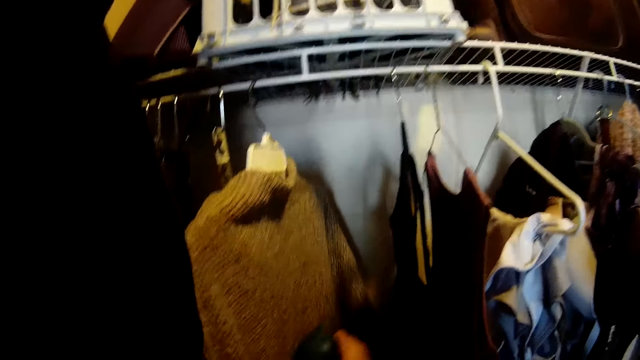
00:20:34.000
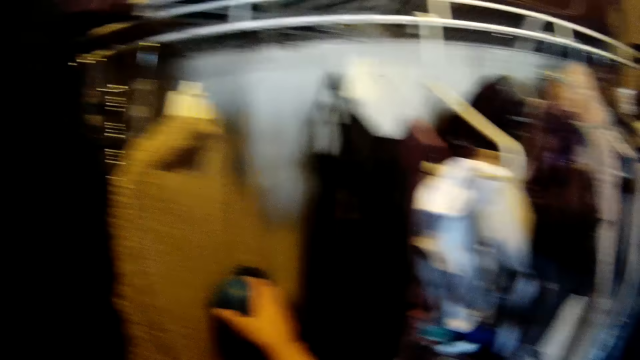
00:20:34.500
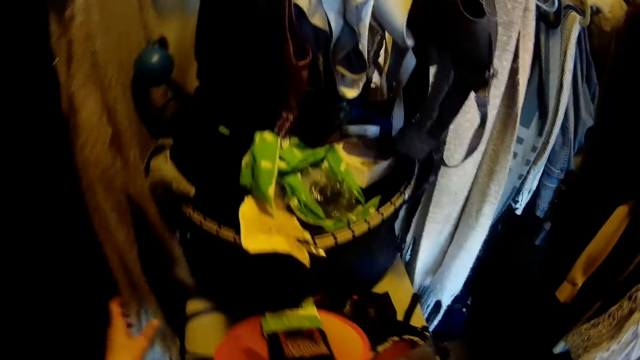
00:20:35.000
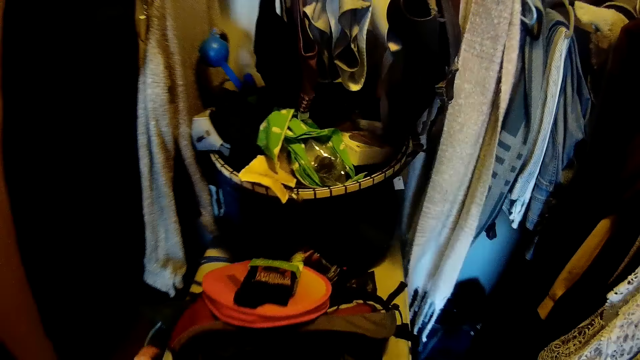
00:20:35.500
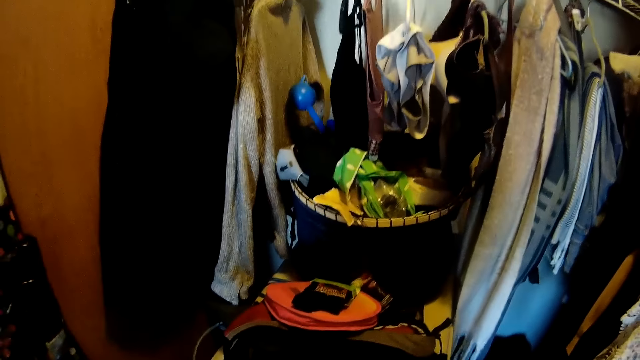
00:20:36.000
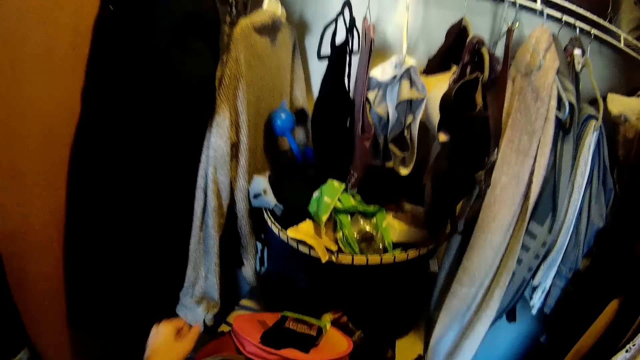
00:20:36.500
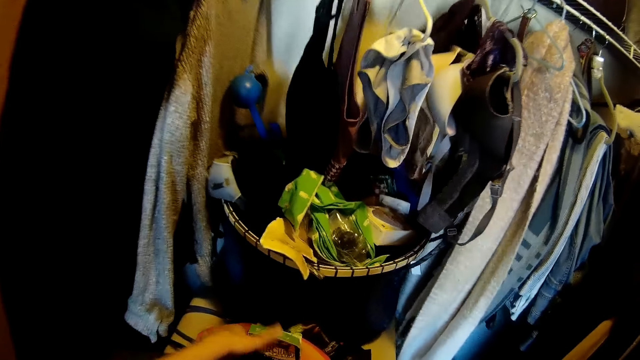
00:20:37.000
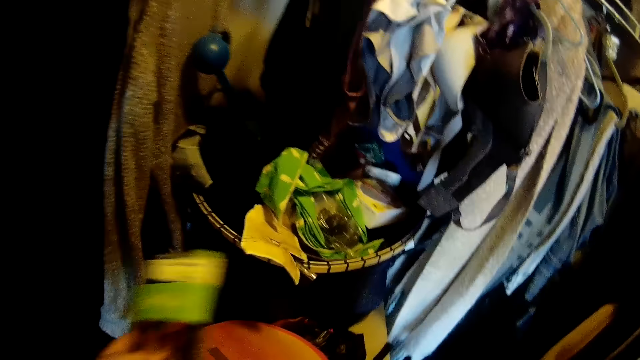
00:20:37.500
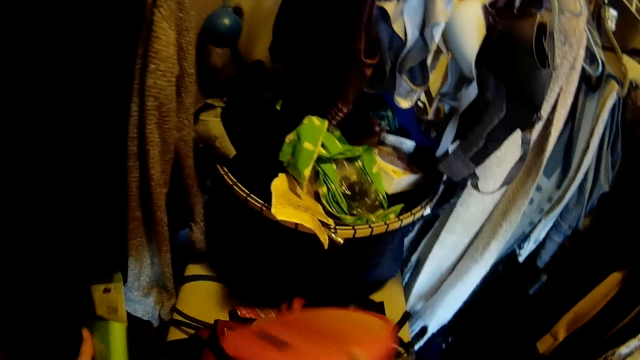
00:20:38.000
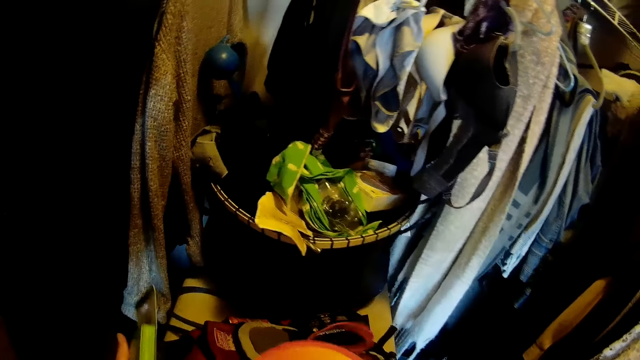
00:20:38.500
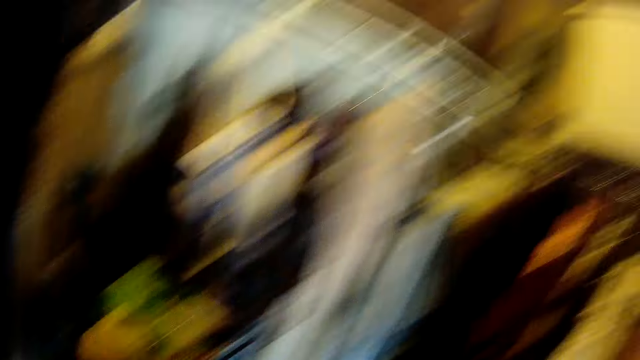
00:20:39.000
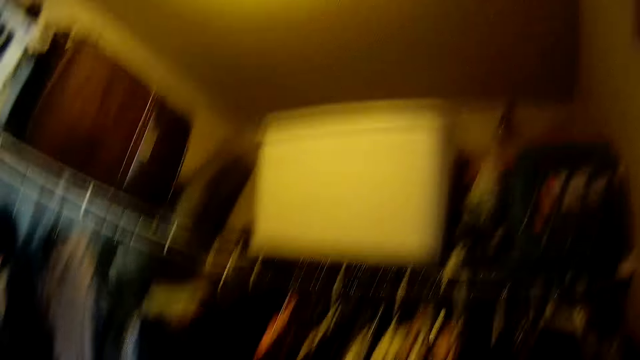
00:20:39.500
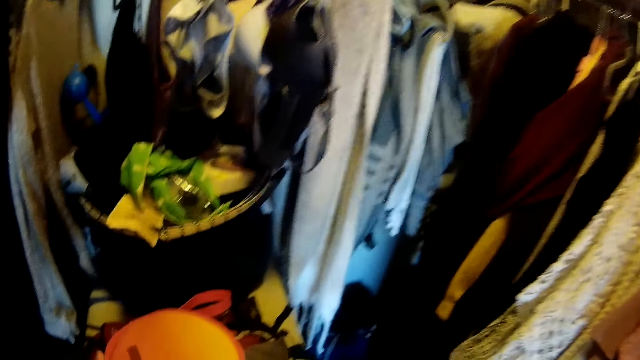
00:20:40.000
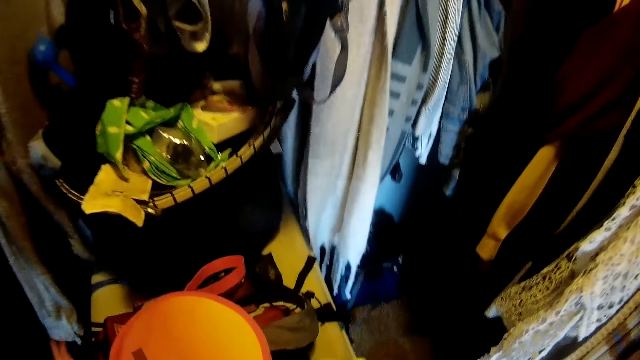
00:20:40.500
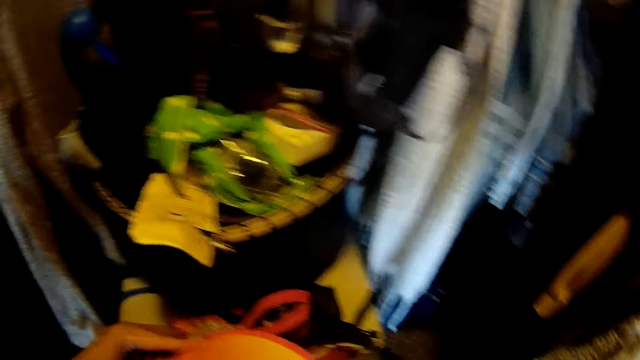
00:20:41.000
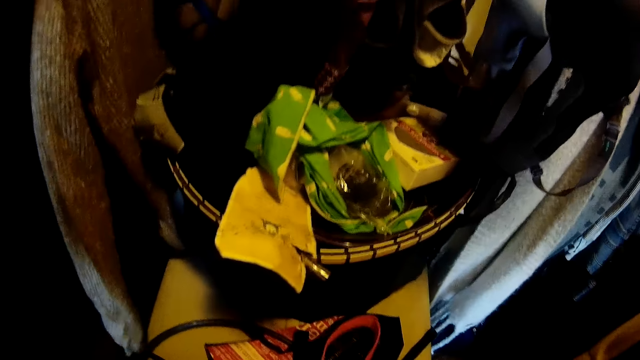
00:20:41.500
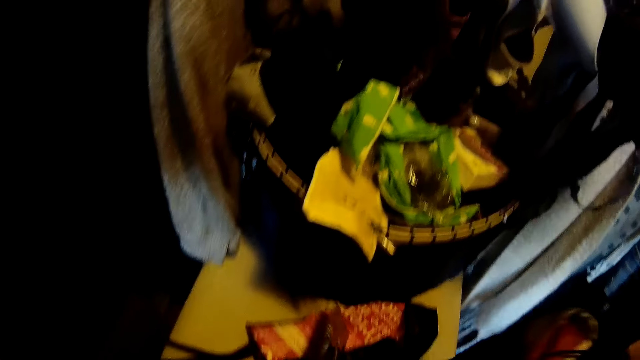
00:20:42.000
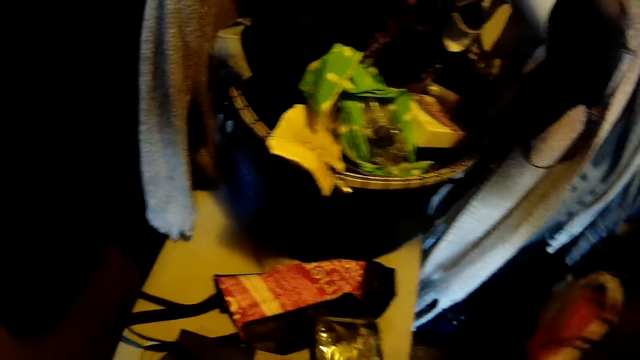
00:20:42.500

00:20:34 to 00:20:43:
The camera wearer hangs the cloth on the shelf. They pick up a pack.

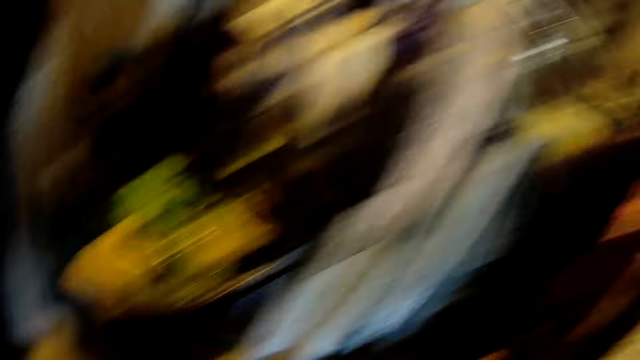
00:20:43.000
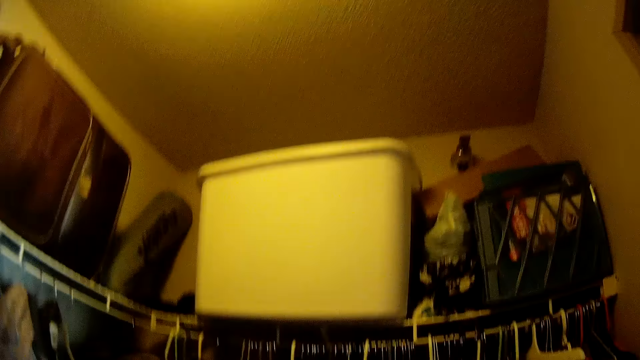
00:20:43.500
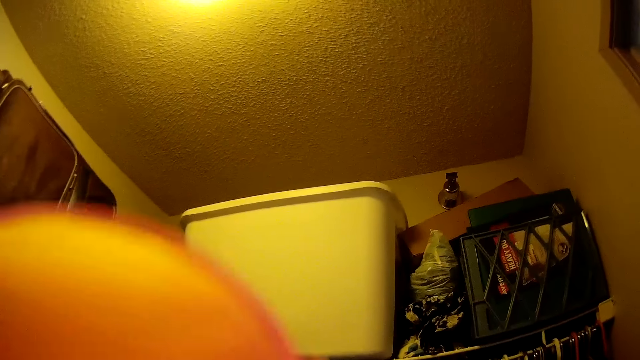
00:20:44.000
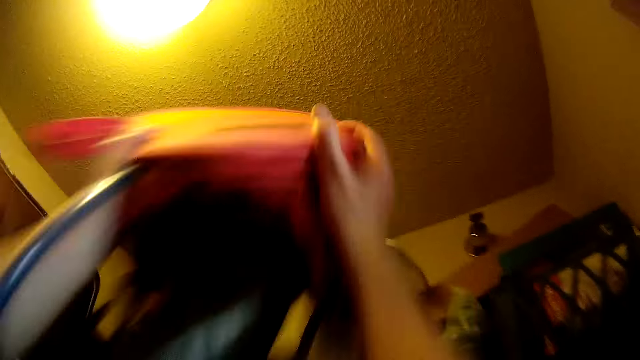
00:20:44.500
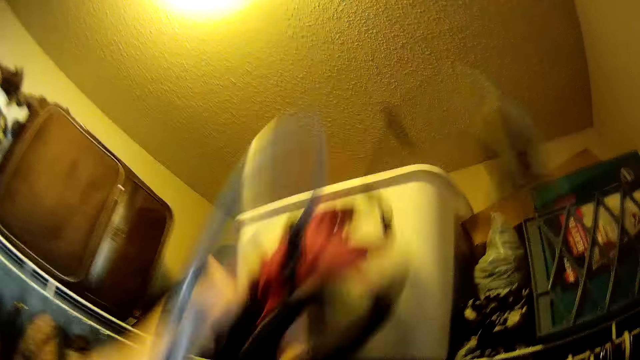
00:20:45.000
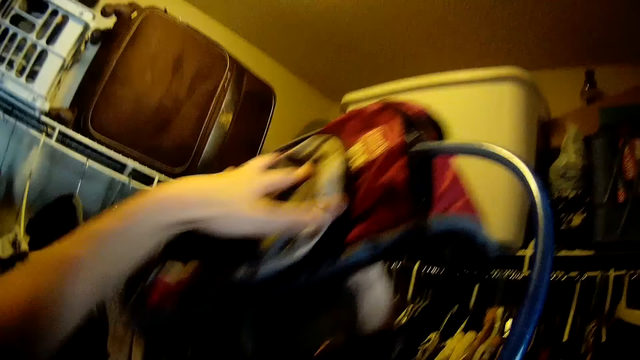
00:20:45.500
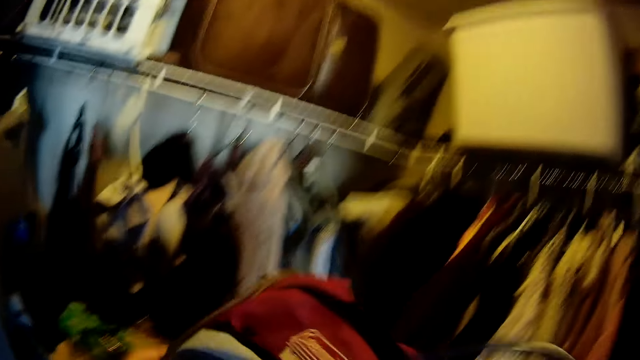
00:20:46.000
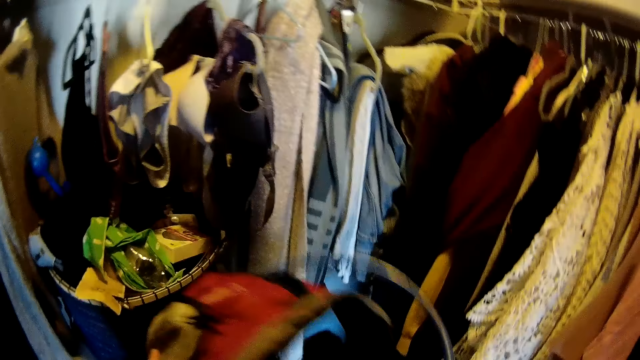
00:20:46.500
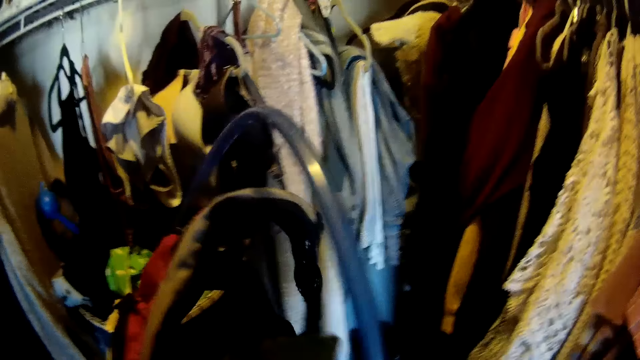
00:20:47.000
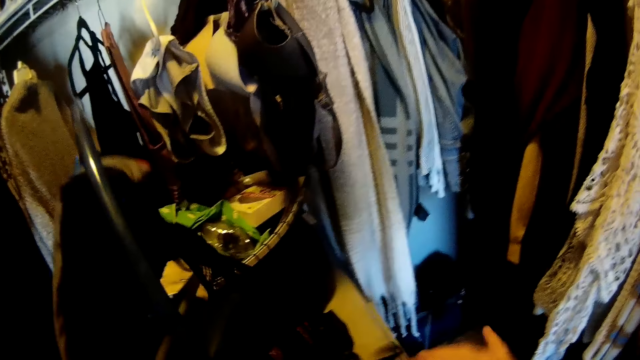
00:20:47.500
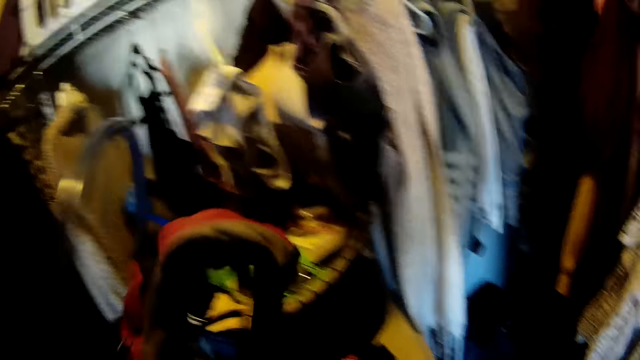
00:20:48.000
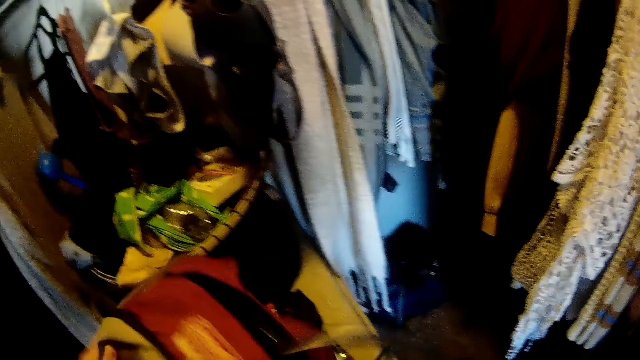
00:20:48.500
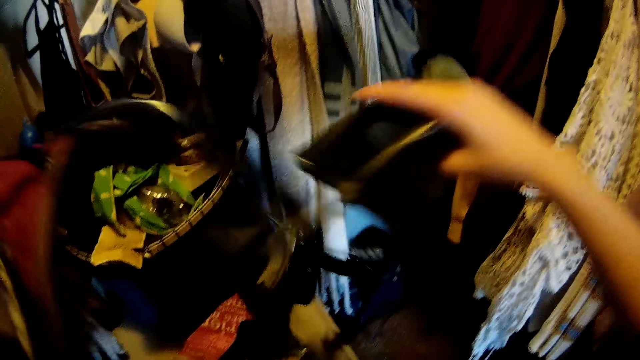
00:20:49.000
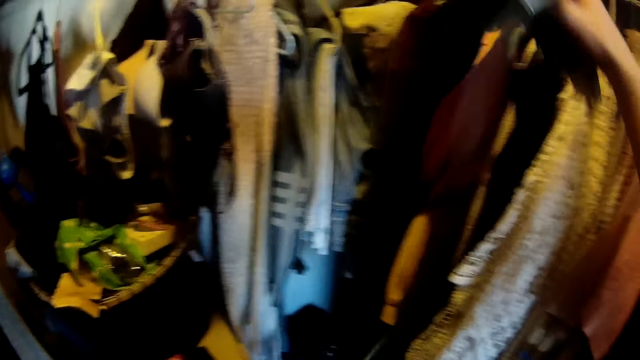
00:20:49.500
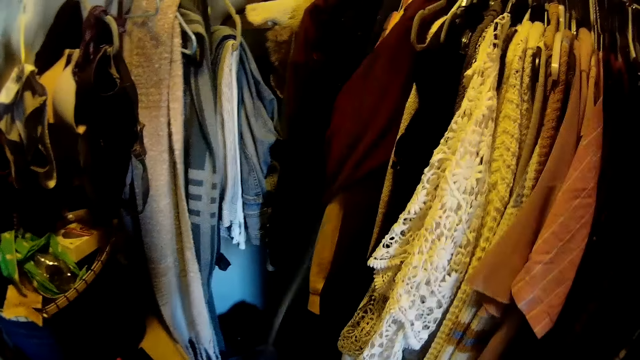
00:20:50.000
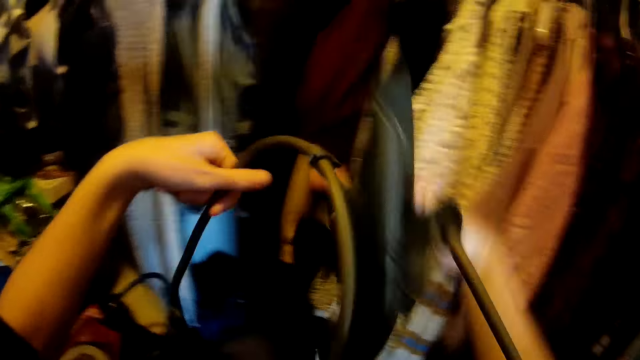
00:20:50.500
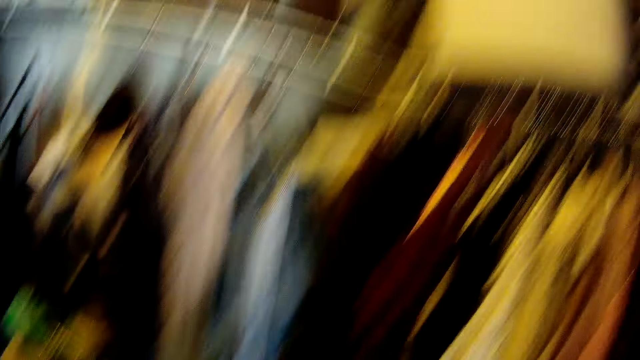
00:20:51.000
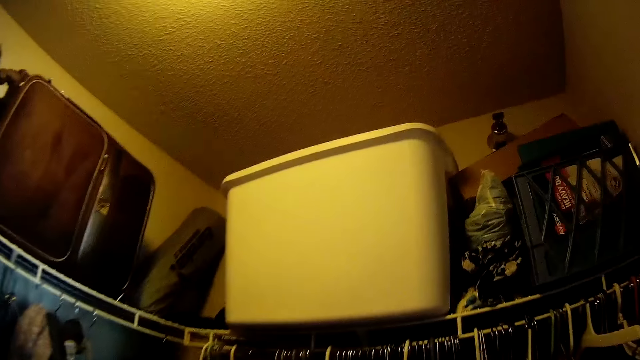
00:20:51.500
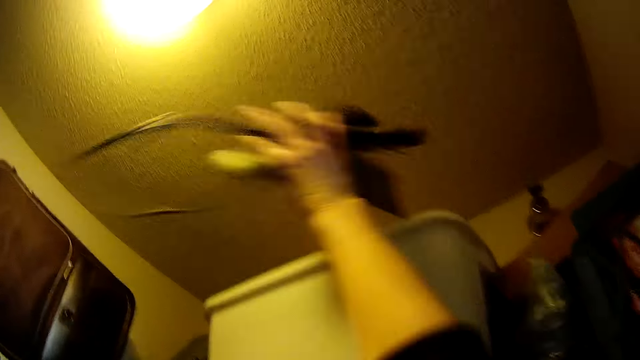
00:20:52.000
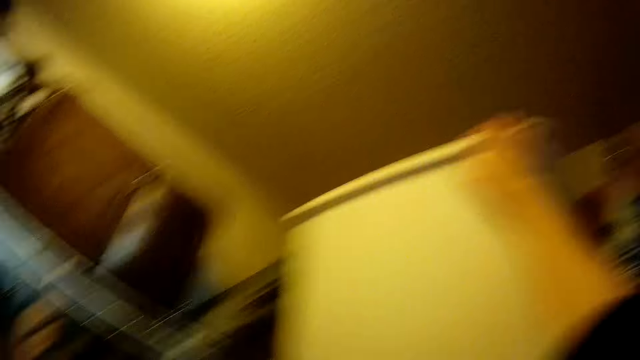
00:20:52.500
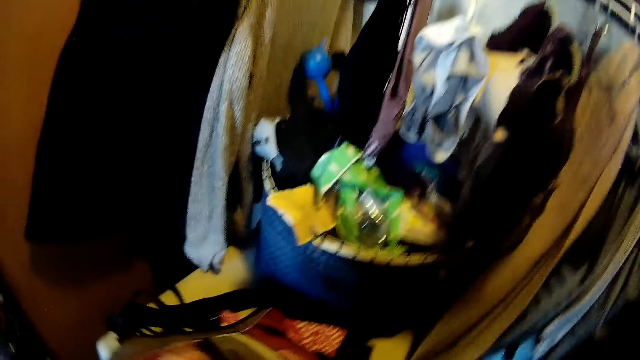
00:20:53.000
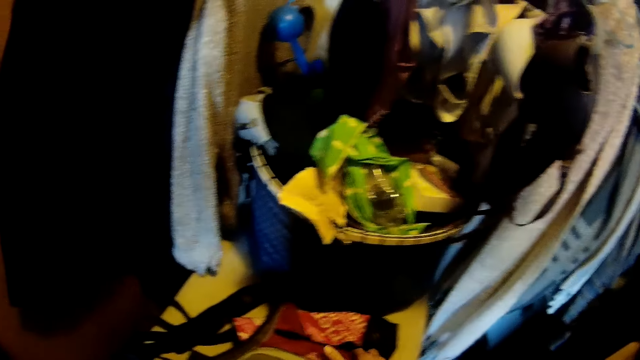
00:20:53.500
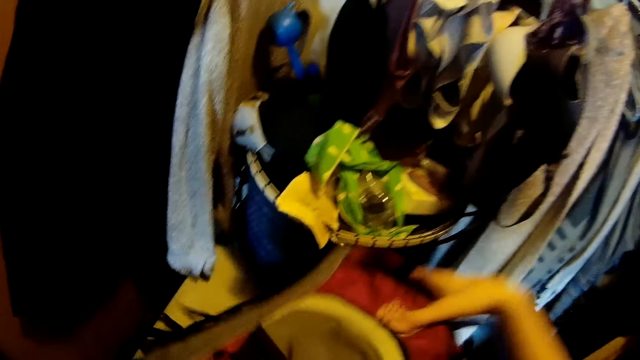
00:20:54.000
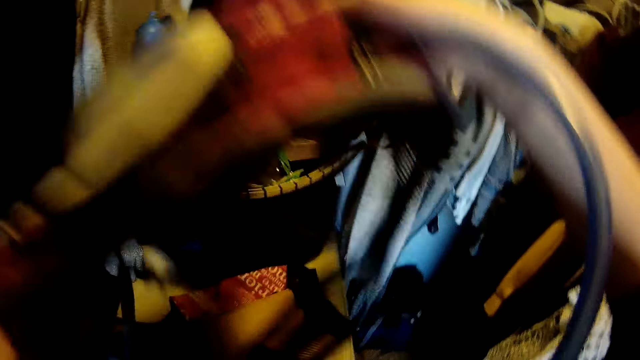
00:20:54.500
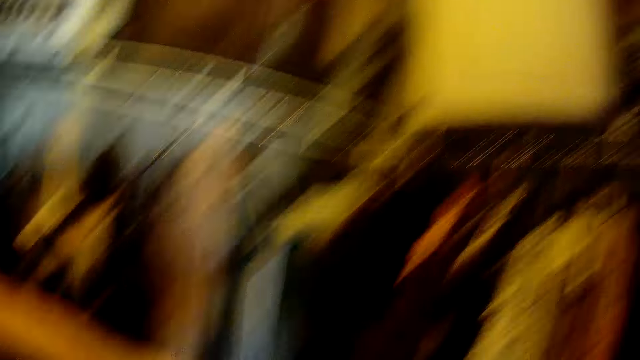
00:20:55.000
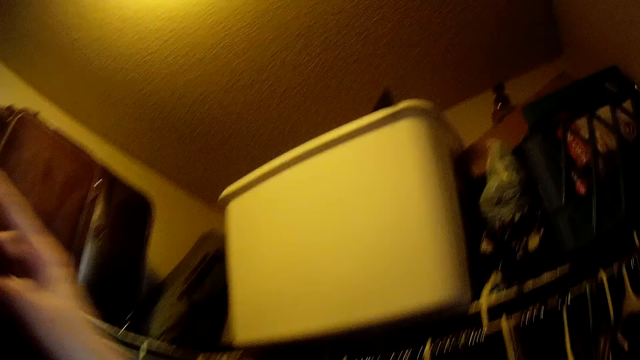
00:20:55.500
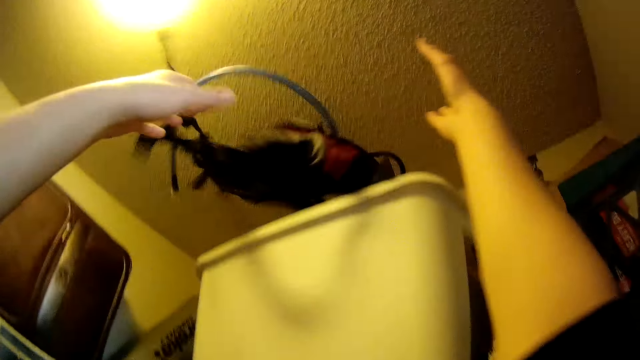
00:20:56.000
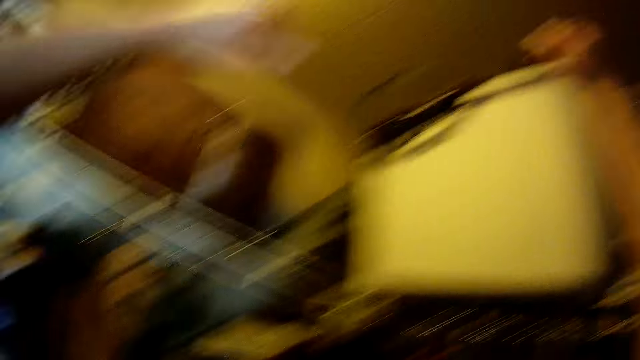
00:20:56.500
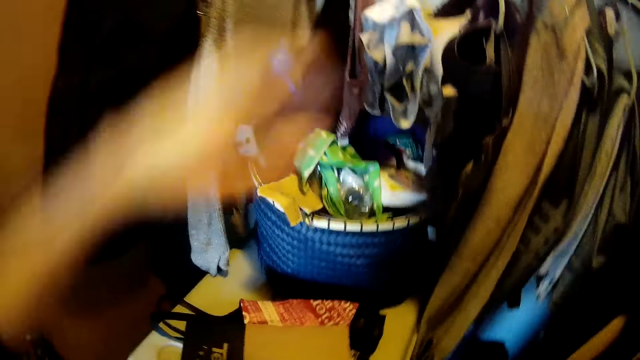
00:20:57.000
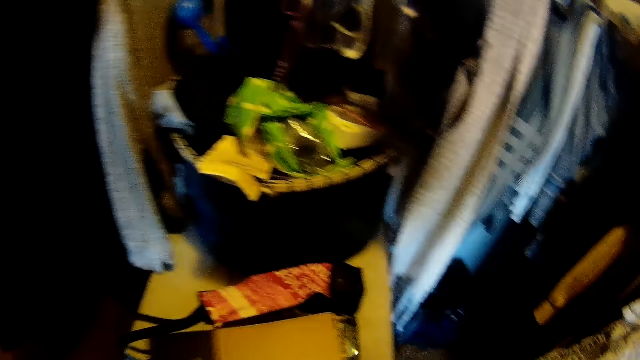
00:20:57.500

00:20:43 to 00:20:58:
The camera wearer throws items in hand. They put the bags in the bucket. They hold a bag and throw the bag into a plastic container.
